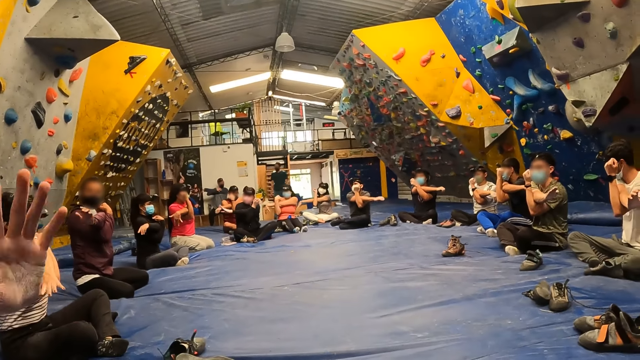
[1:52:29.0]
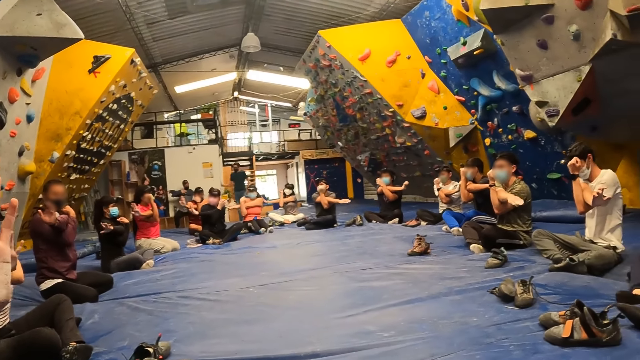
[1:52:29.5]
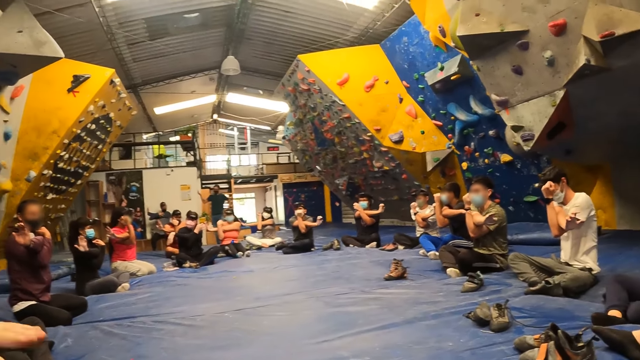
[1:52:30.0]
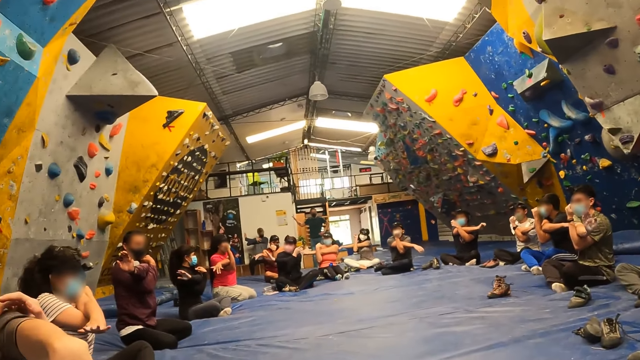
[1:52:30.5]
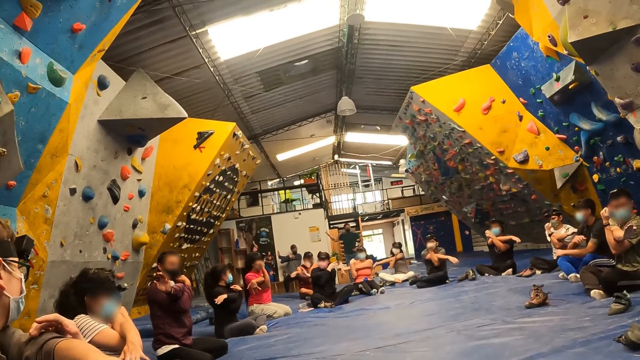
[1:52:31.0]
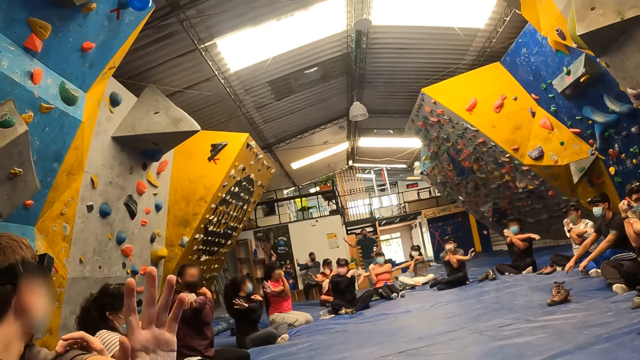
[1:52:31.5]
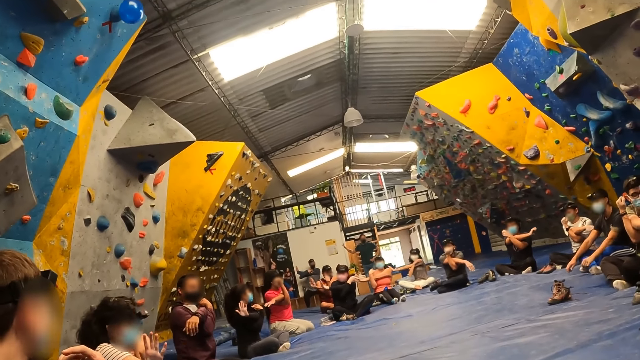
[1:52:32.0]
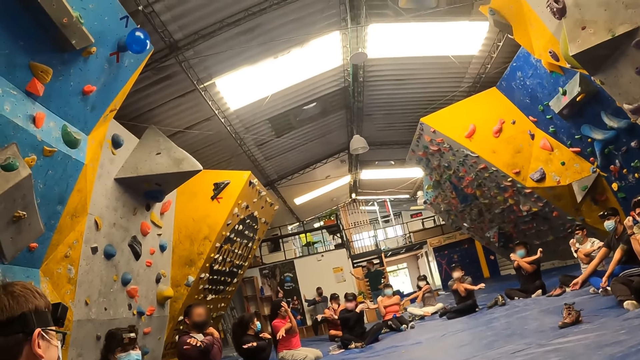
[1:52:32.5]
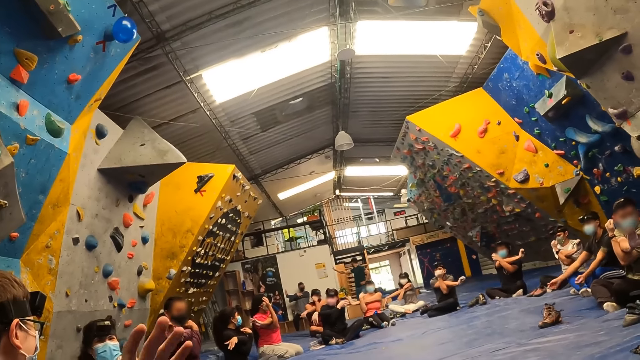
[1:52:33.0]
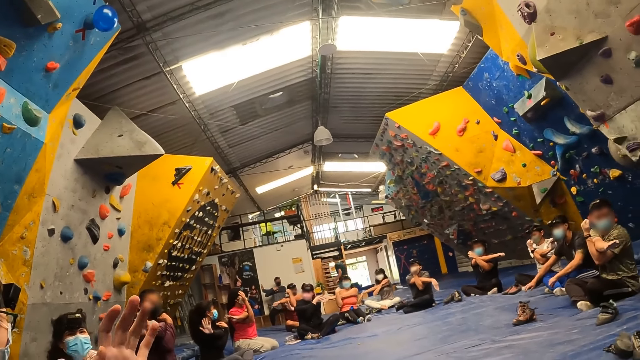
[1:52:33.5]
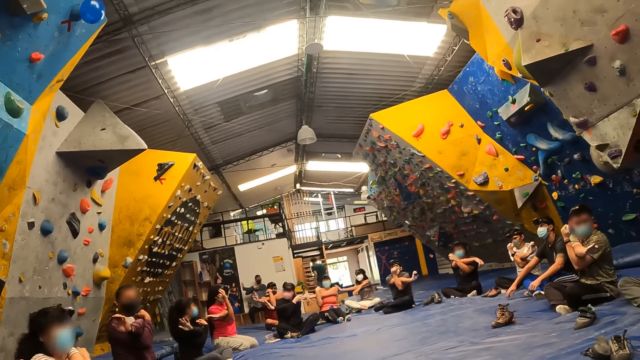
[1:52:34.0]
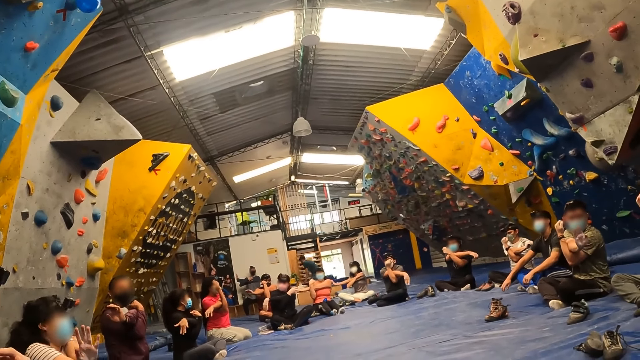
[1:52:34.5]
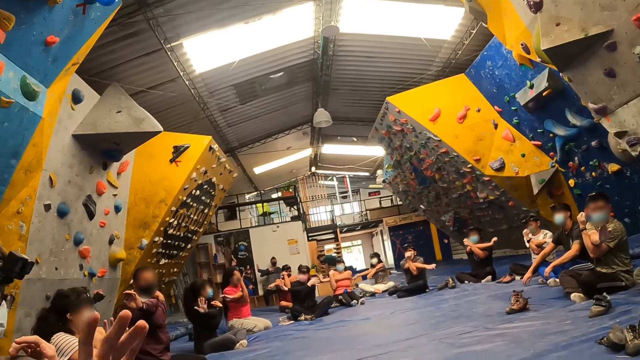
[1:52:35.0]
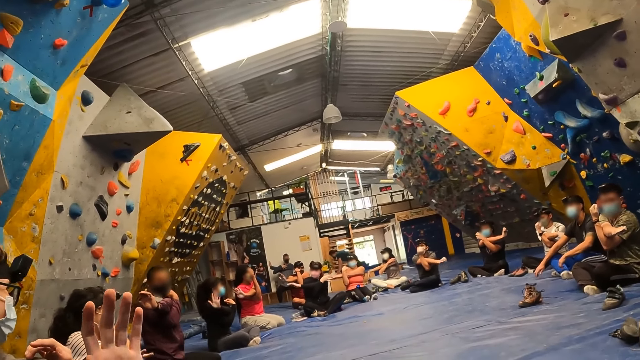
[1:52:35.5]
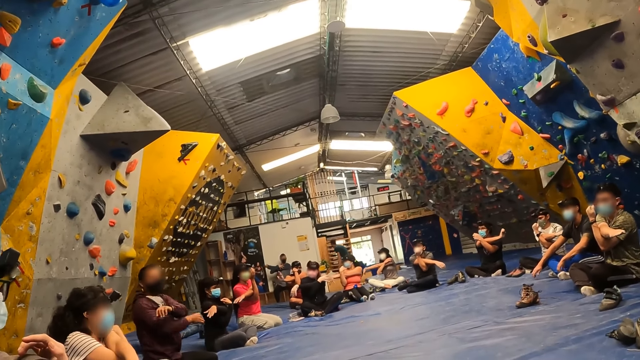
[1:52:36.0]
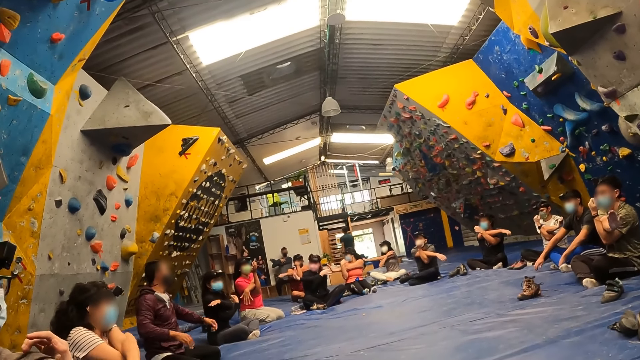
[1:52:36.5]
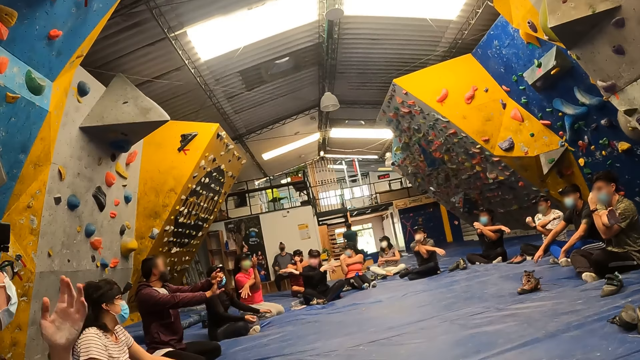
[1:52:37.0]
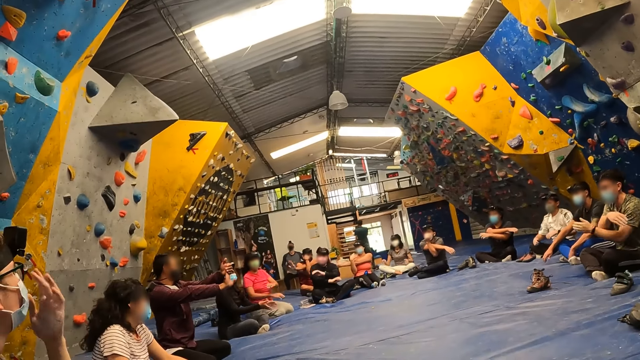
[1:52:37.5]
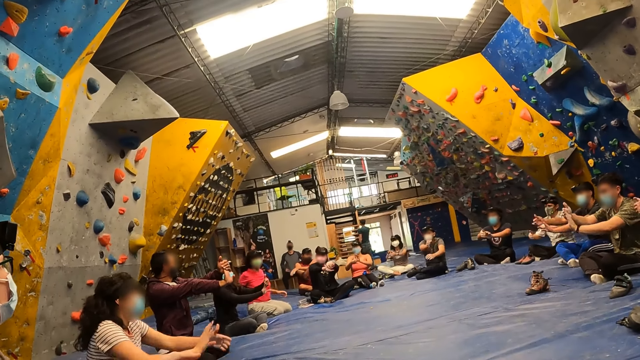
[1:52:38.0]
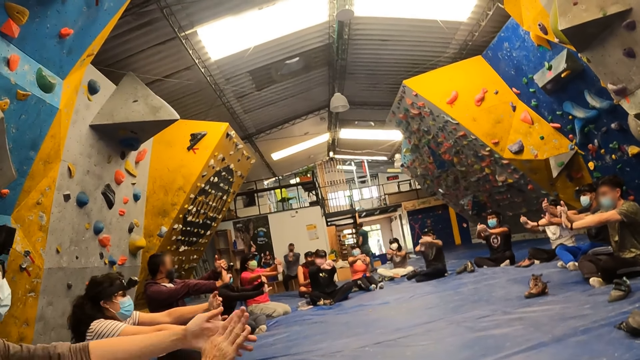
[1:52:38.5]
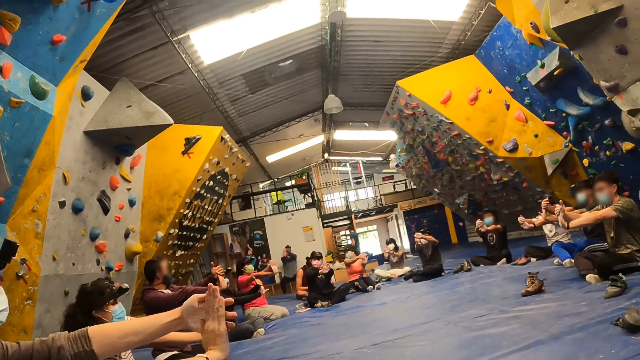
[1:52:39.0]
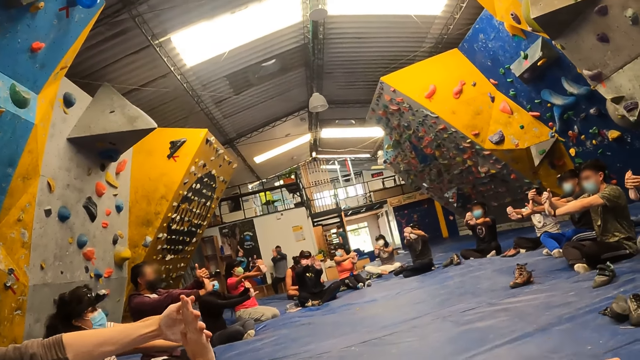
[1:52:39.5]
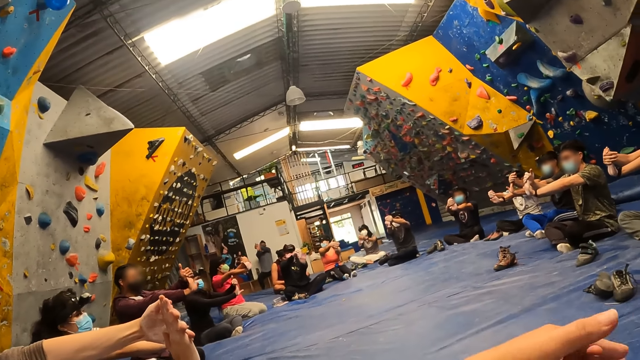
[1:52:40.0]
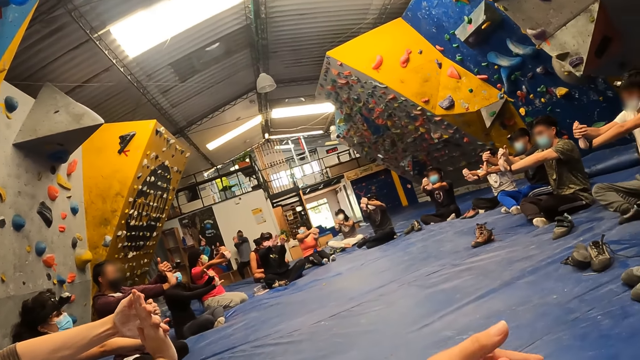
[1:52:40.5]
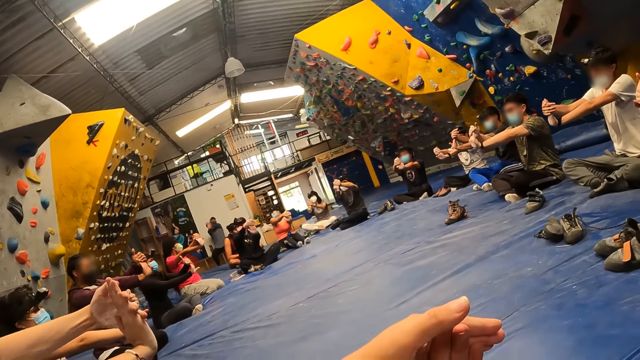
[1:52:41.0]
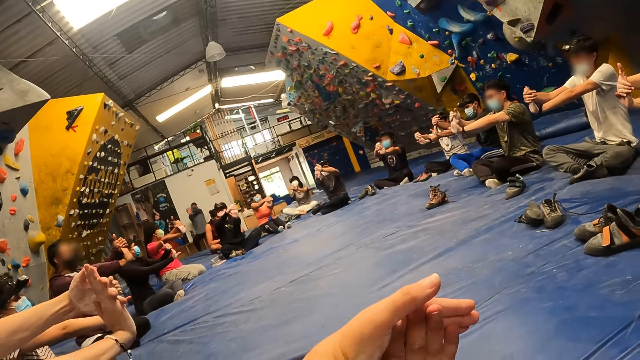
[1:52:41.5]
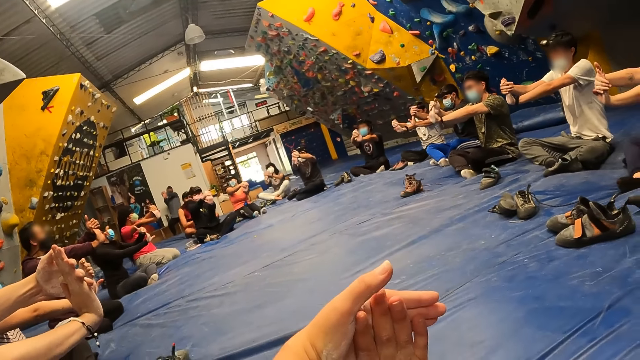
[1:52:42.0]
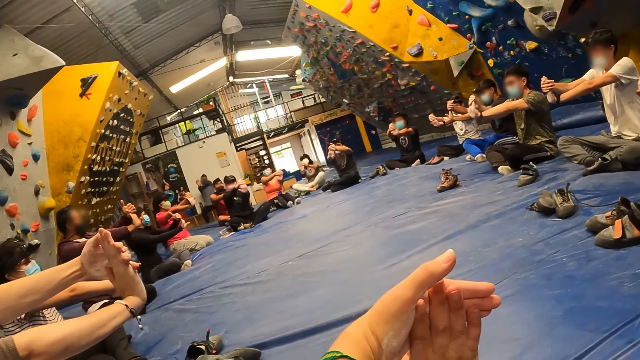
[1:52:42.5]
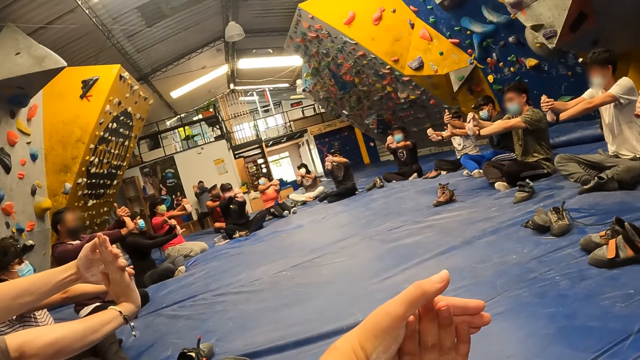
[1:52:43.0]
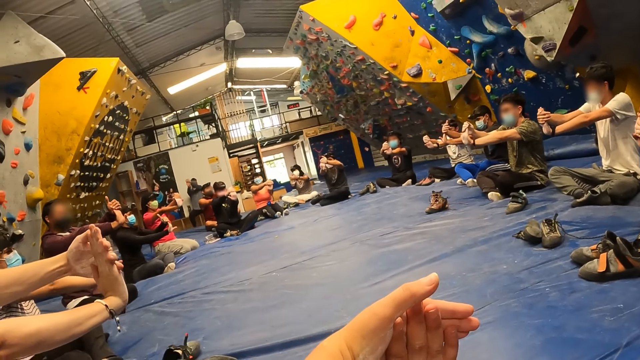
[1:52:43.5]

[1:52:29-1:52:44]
The instructor lowers both hands and stretches his right hand with his left hand. The man adjusts his camera with his left hand. The man stretches his right hand with his left hand. The camera wearer points with his left finger. He stretches his right hand with his left hand. He holds his hands together.

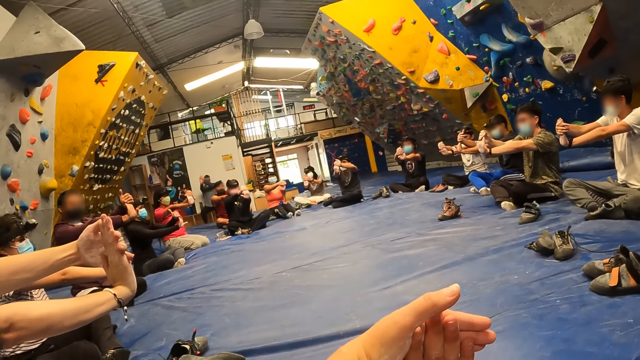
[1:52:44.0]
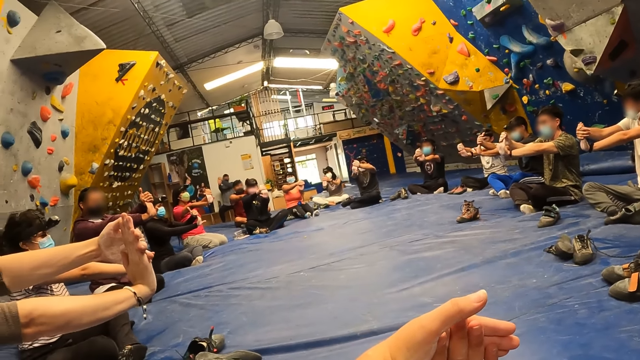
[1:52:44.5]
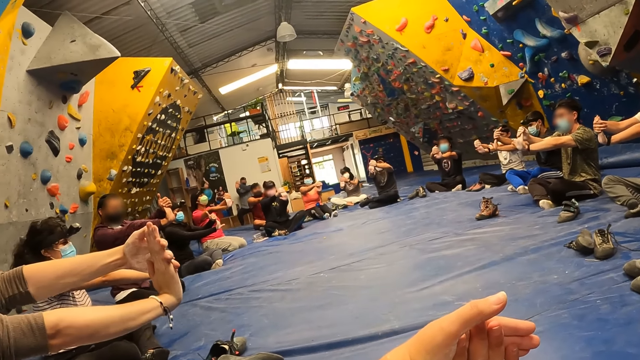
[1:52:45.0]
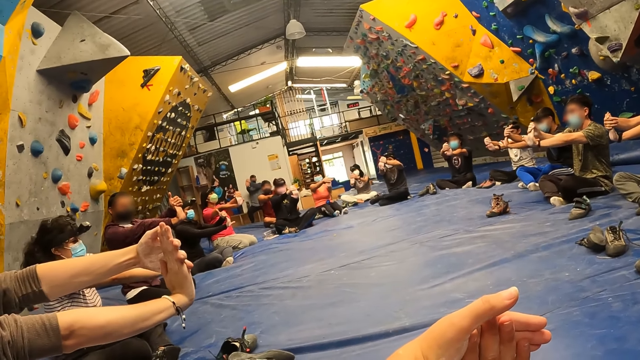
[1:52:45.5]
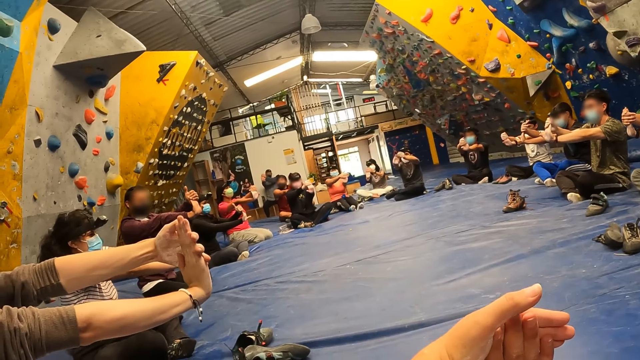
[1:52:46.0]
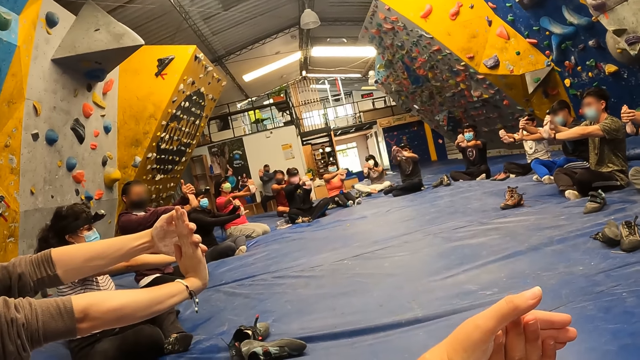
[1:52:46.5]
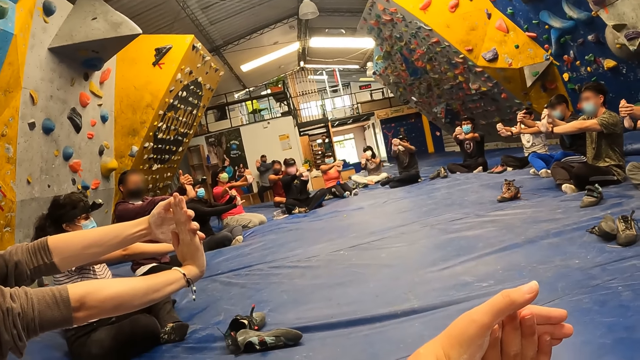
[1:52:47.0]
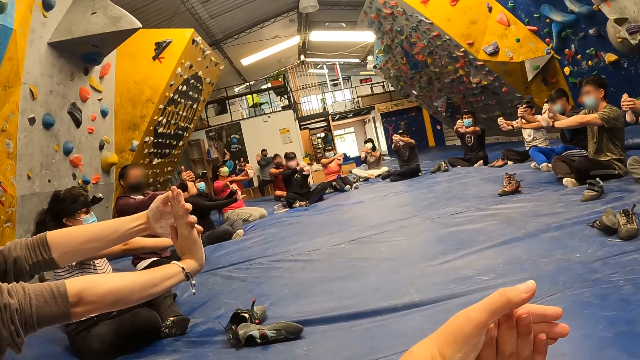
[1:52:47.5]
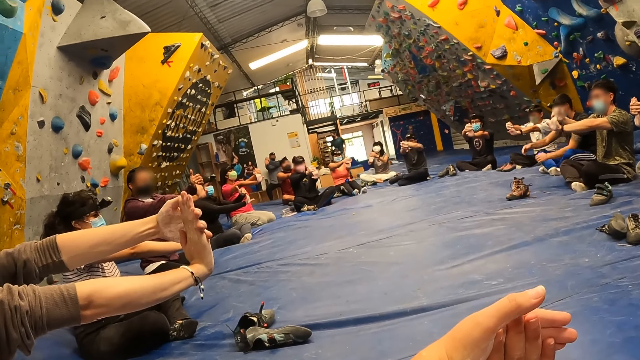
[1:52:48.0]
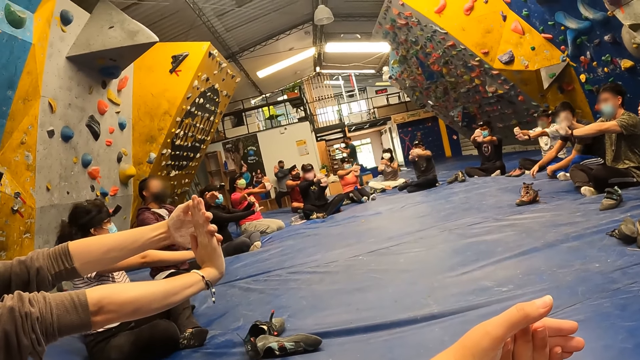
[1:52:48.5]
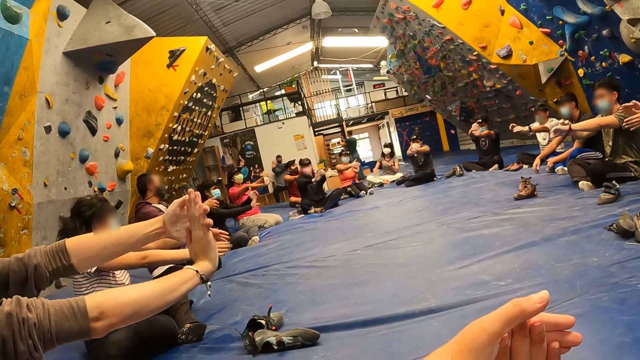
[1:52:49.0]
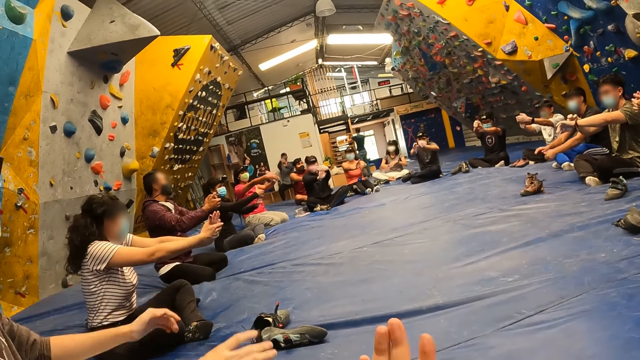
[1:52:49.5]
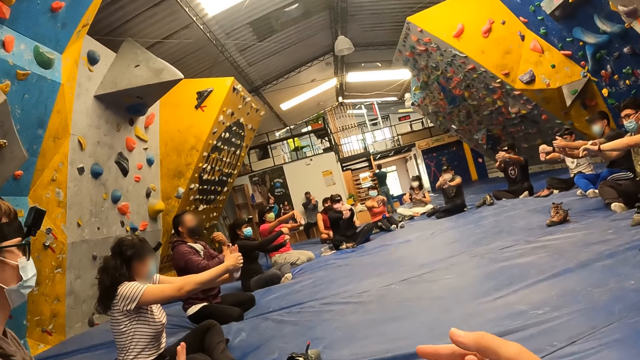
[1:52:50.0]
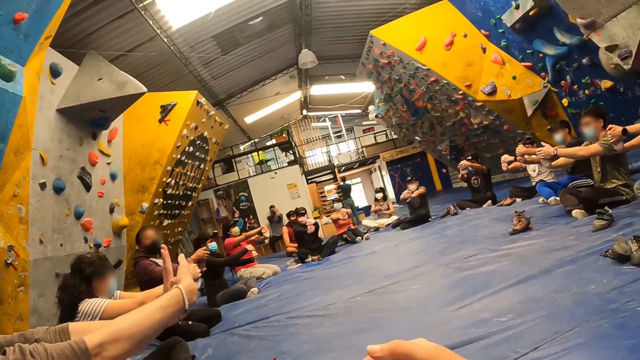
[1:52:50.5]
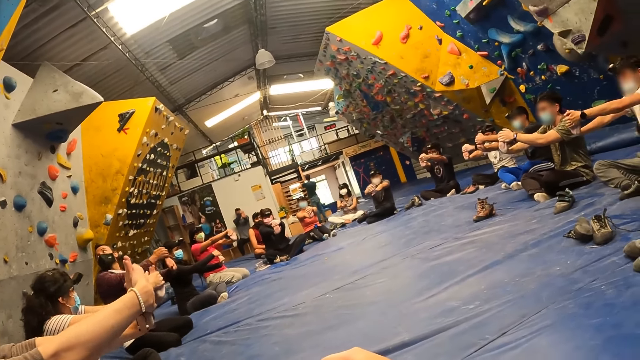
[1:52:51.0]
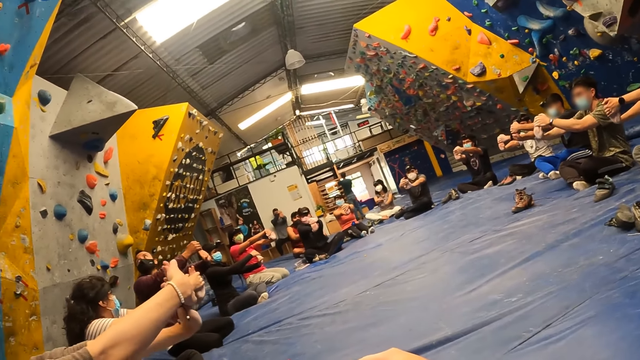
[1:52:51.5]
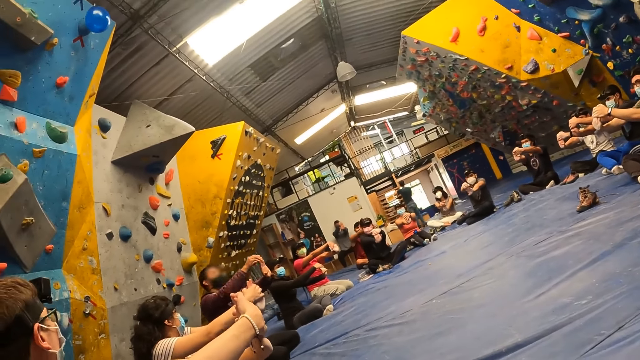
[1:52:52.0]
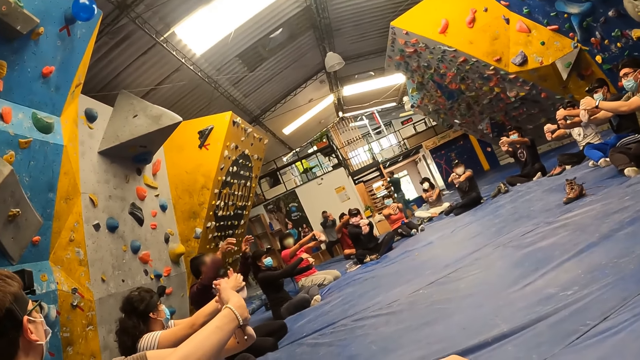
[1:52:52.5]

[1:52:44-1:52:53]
A man lowers his hands. The instructor lowers his hands and stretches his left hand with his right hand.
